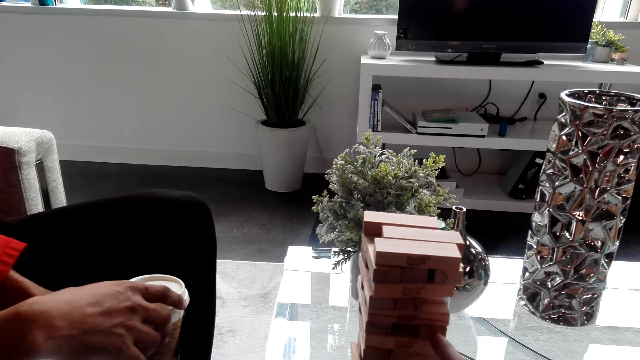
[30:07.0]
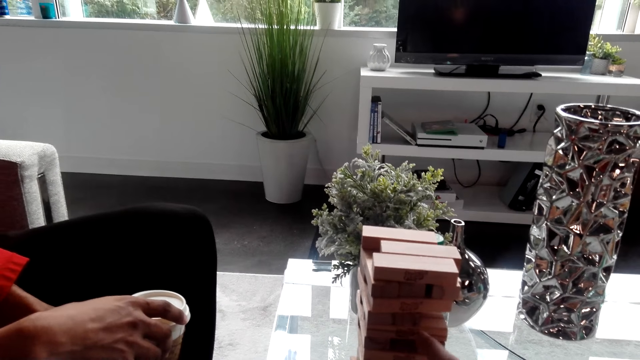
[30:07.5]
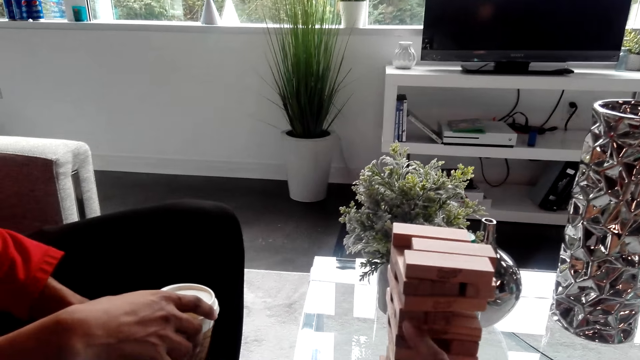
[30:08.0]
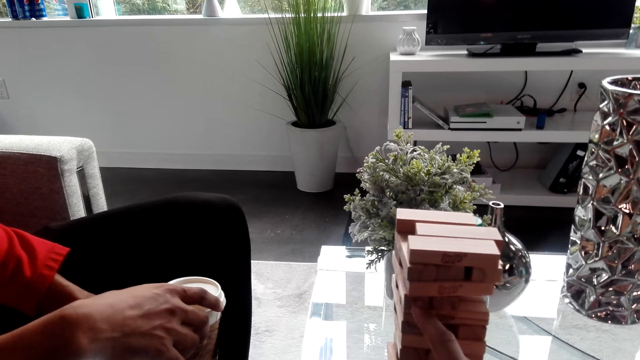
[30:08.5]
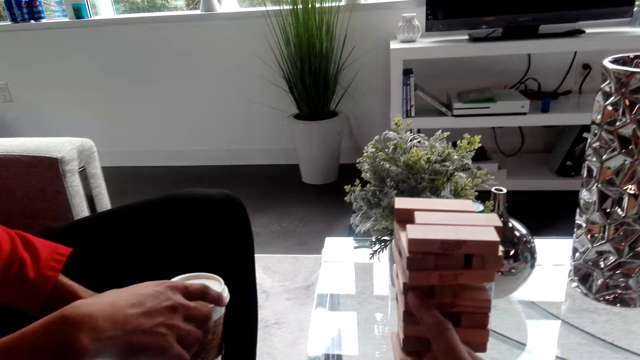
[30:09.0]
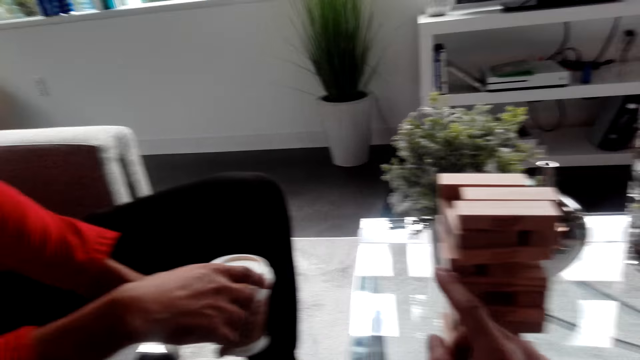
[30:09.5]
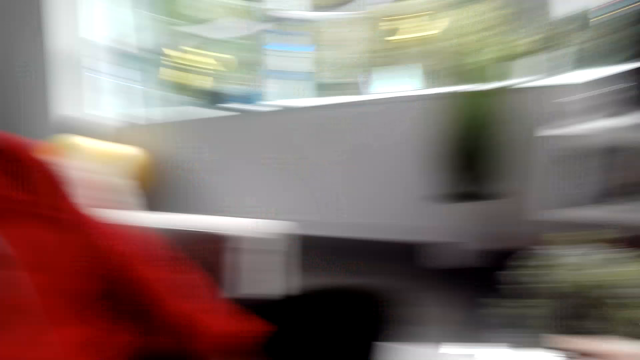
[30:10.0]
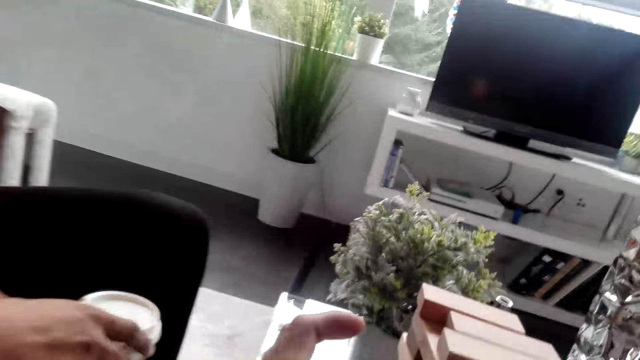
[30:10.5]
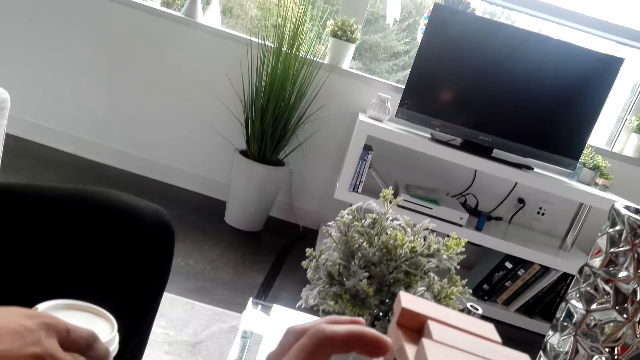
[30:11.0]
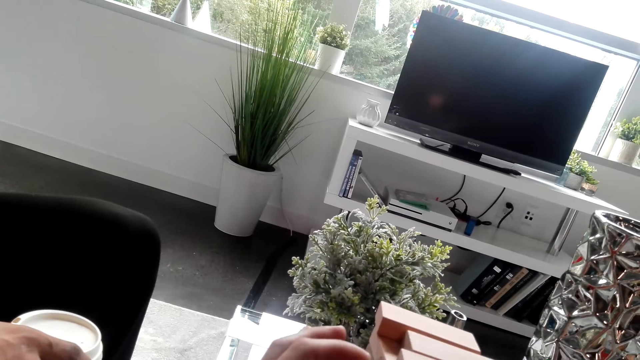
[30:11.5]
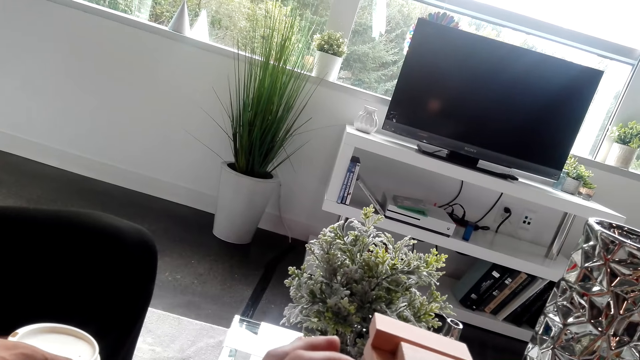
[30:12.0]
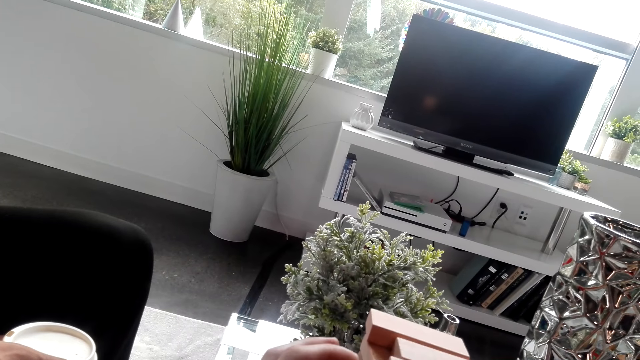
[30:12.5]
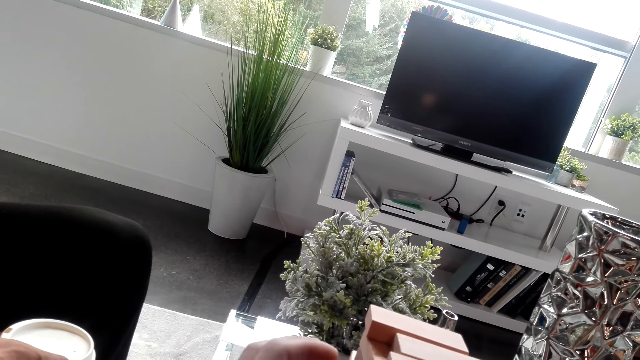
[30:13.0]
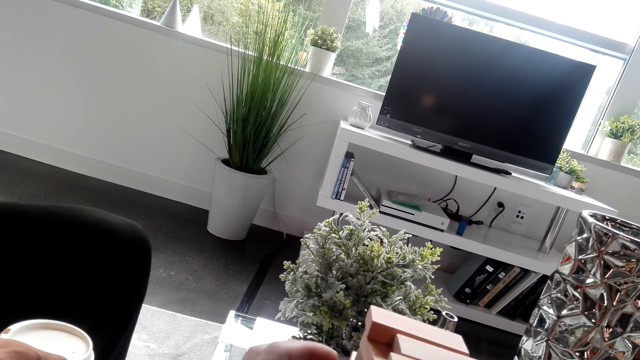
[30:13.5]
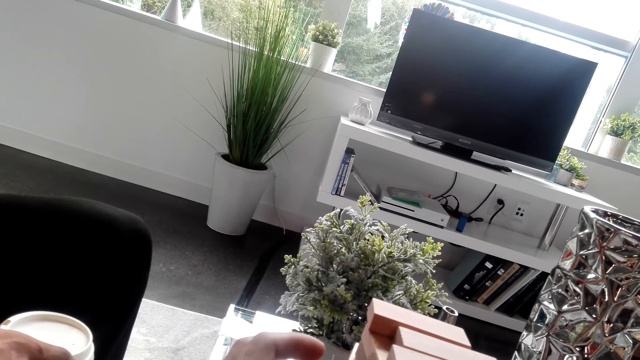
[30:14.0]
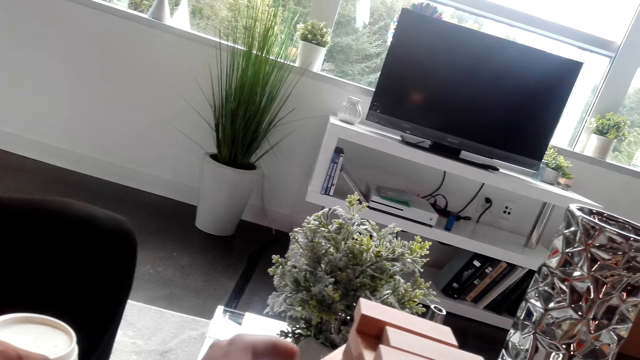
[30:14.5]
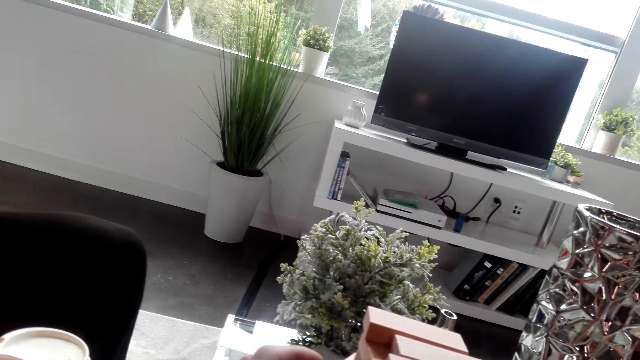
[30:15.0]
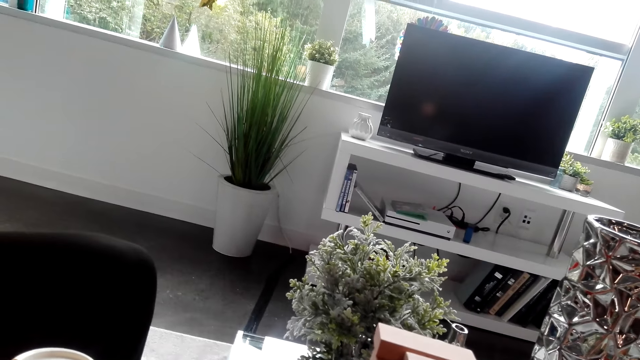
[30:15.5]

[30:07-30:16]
The camera wearer dialogues with the man and gazes at the man. The man holds the coffee cup. The camera wearer pushes a piece from the jenga. They remove the jenga piece from the block and dialogue with the man. The man holds the coffee cup.

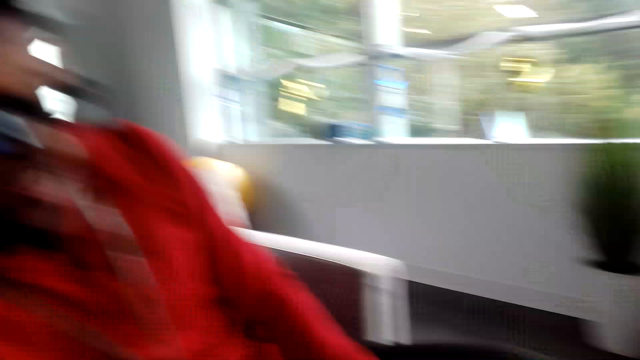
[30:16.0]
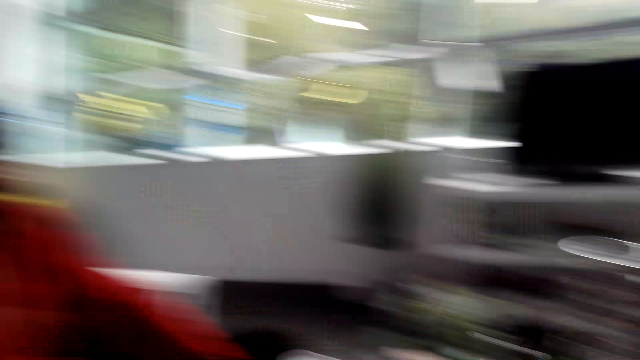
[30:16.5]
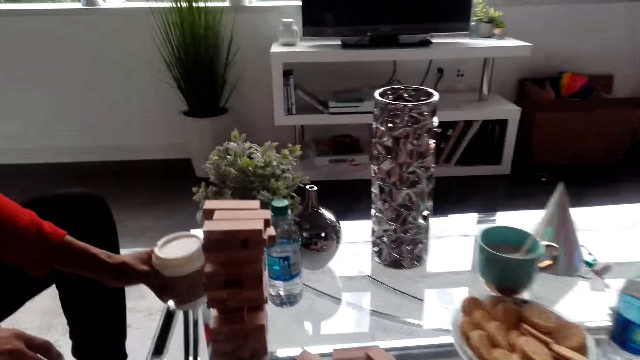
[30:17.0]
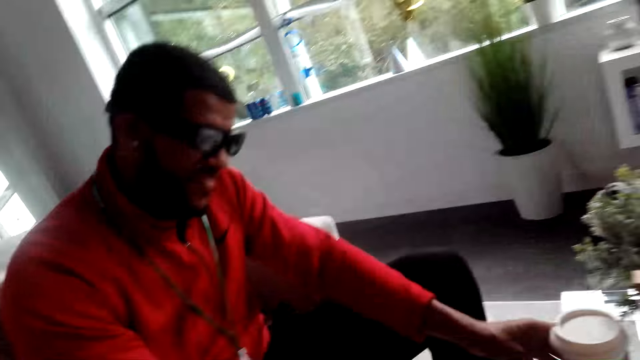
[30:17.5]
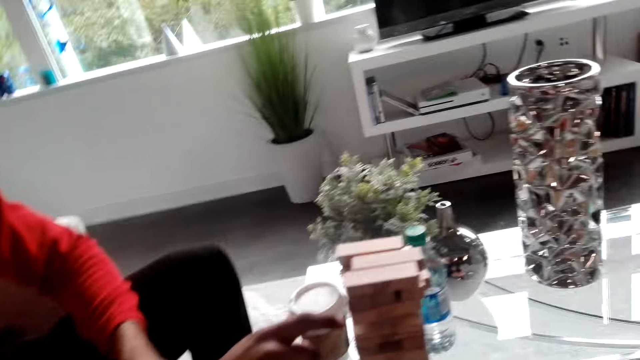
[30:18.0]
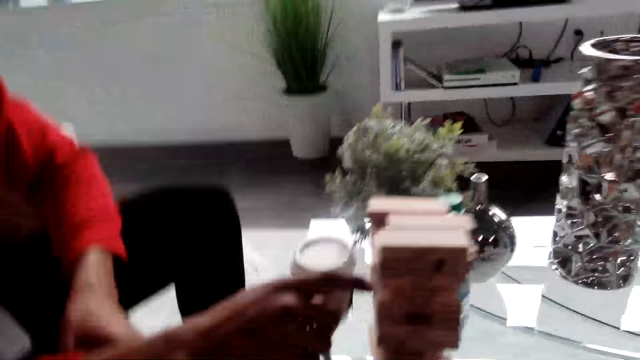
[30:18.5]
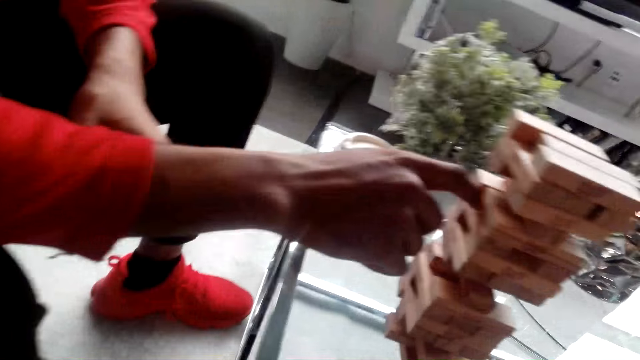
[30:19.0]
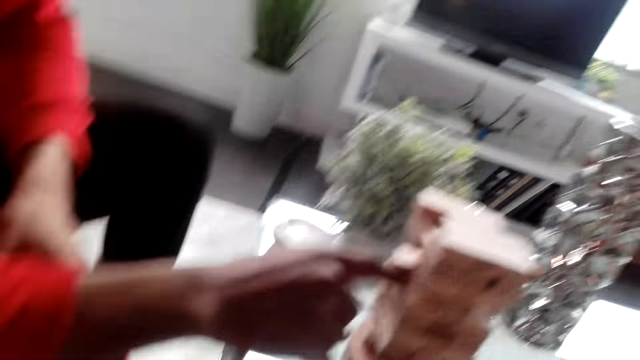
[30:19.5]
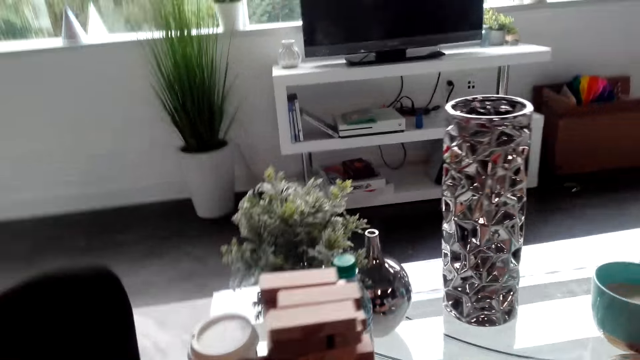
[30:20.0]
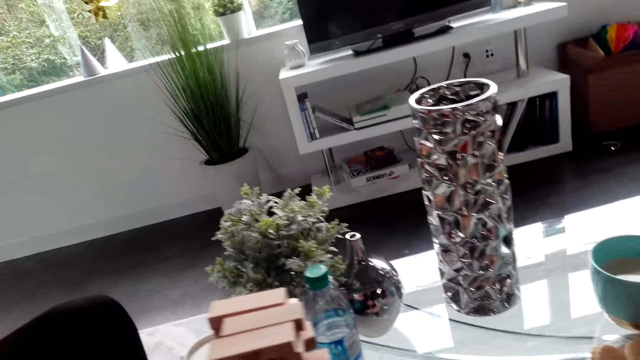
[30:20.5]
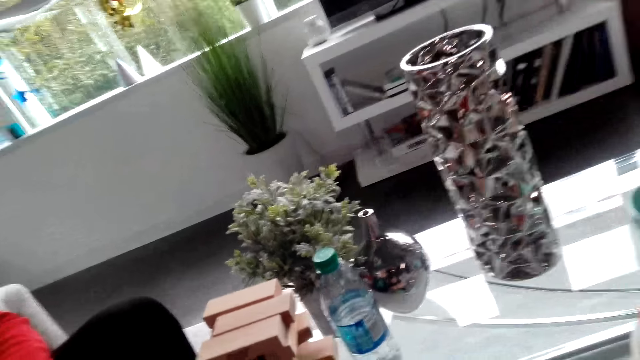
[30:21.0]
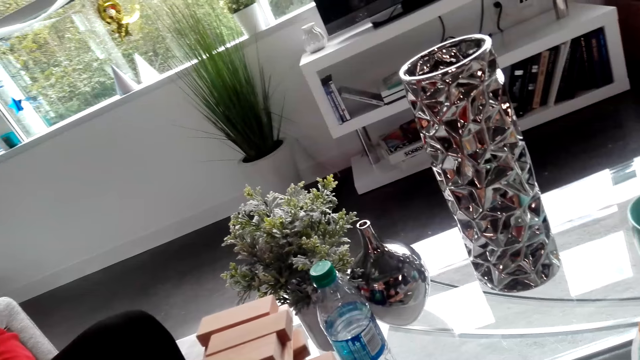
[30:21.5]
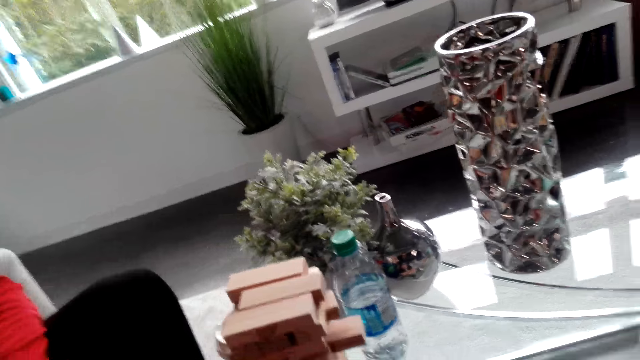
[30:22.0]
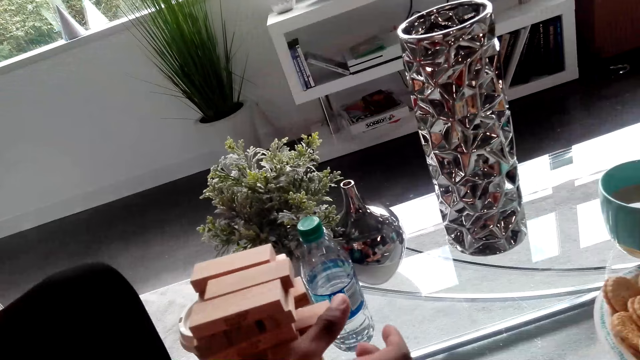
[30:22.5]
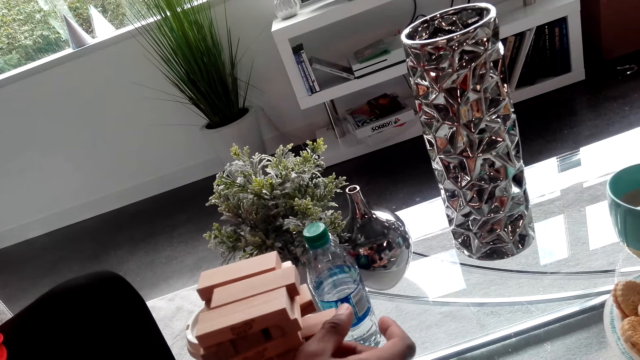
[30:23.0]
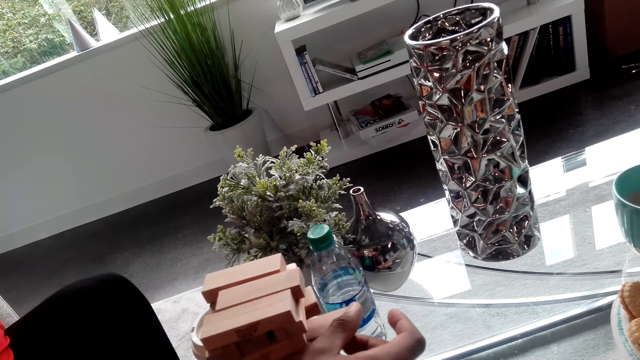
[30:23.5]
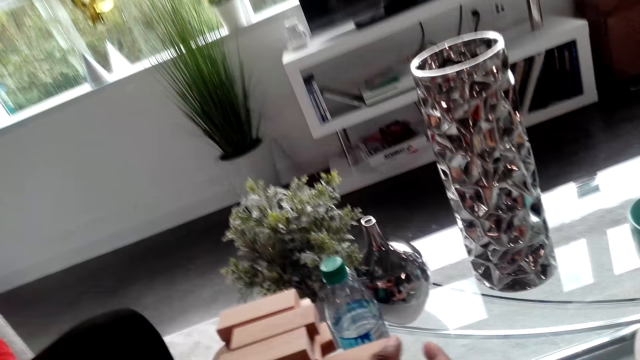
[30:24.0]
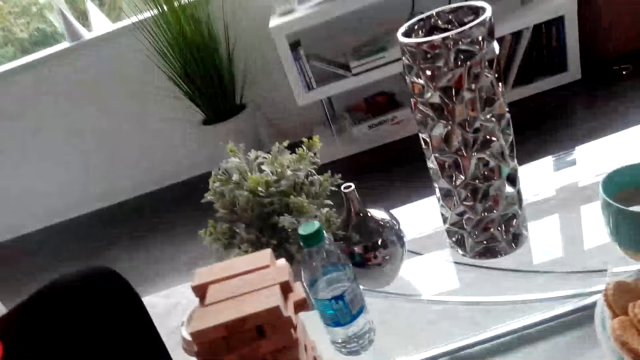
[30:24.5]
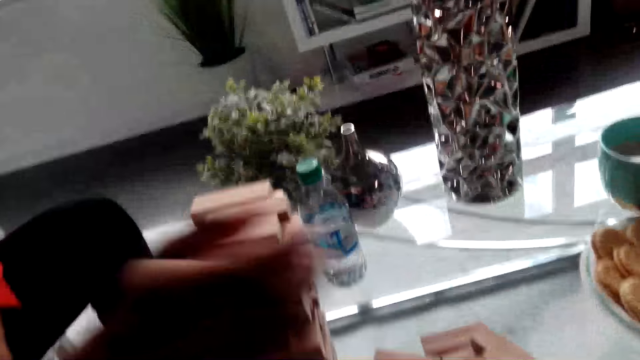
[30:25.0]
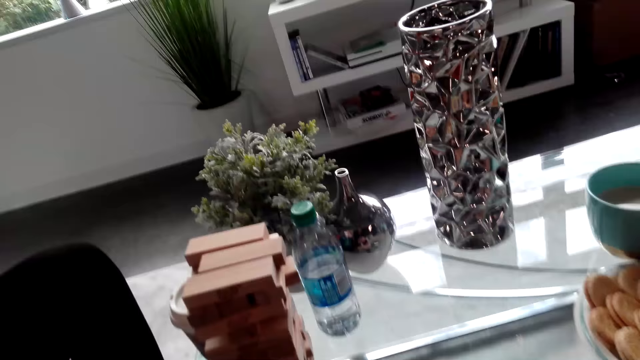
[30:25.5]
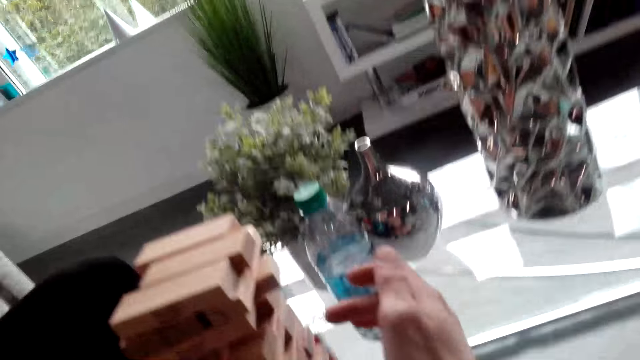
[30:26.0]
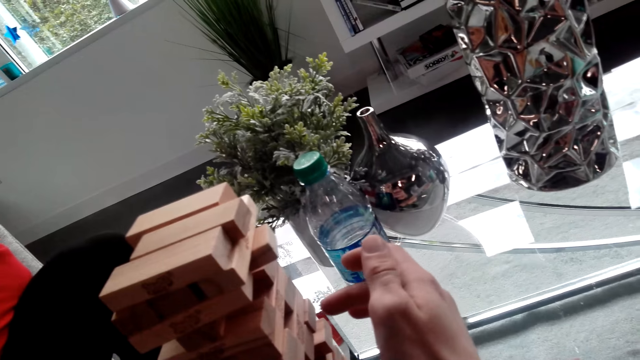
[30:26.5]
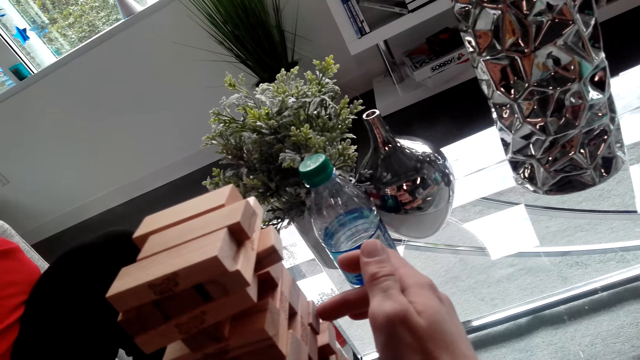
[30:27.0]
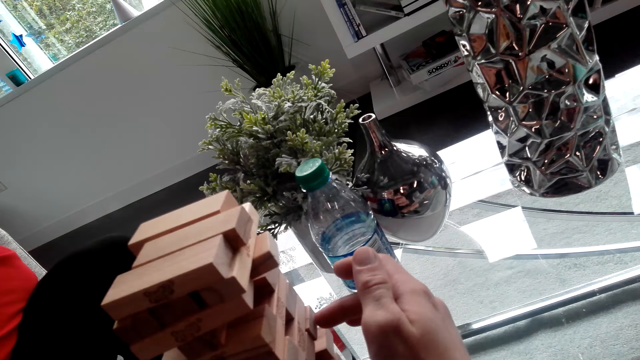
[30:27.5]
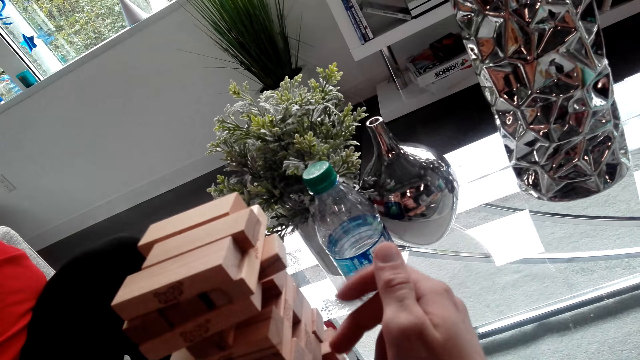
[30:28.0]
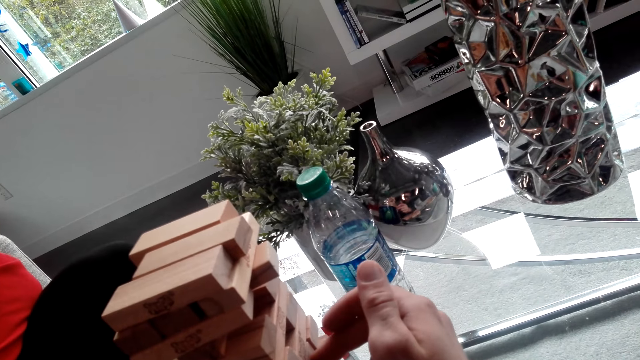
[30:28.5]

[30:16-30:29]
The camera wearer dialogues with the man. The man places the coffee cup on the table and pushes a piece from the jenga. The camera wearer dialogues with the man. The man converses with the camera wearer and removes the jenga piece from the block. The camera wearer dialogues with the man. The man puts the piece on the table. The camera wearer runs a finger over the wooden block.
